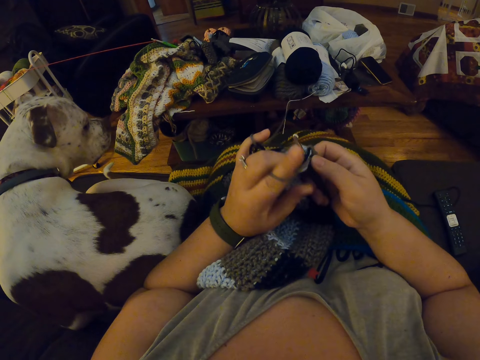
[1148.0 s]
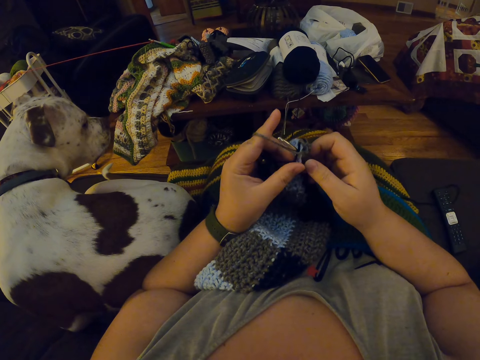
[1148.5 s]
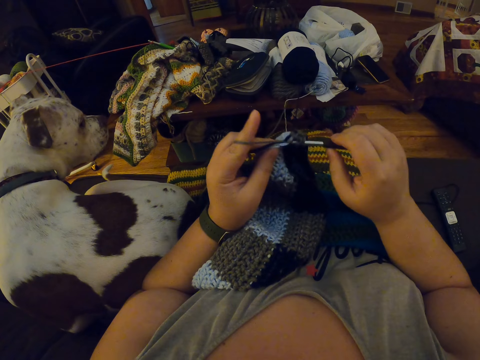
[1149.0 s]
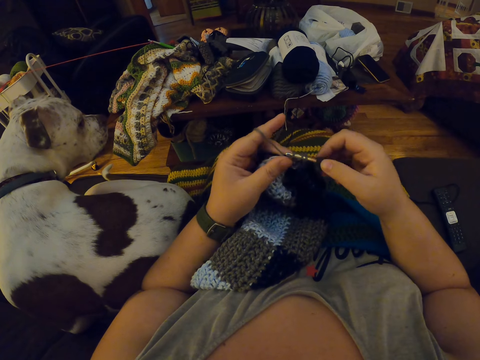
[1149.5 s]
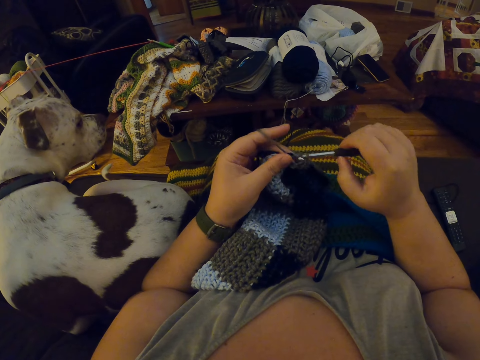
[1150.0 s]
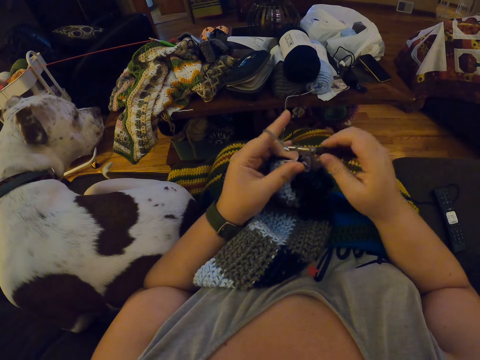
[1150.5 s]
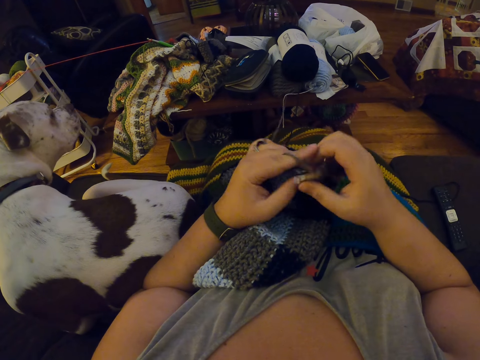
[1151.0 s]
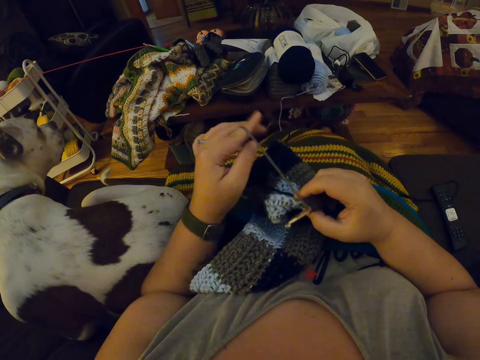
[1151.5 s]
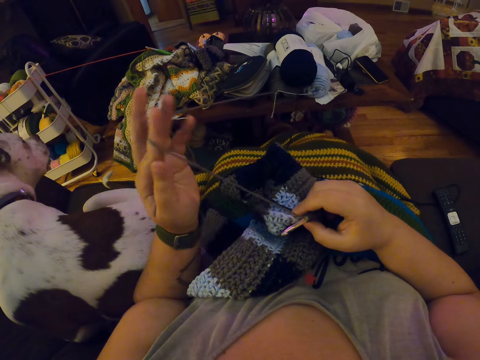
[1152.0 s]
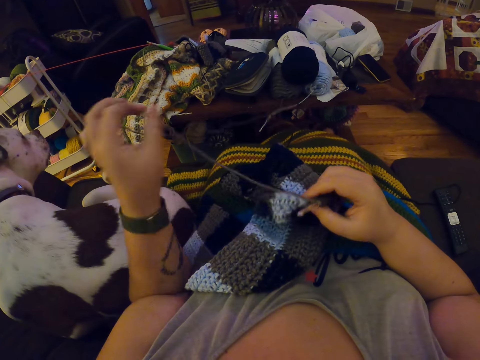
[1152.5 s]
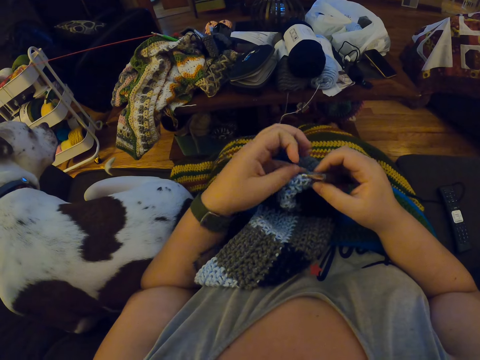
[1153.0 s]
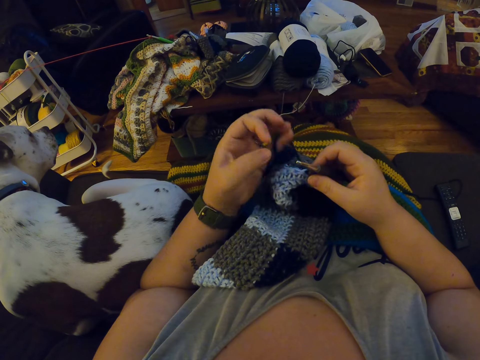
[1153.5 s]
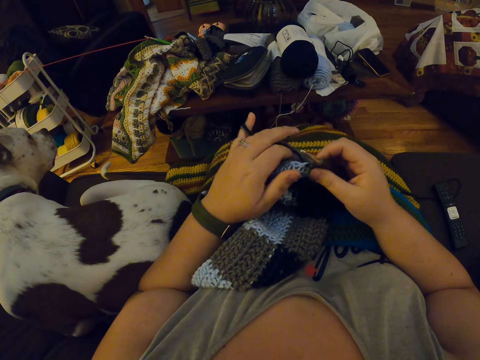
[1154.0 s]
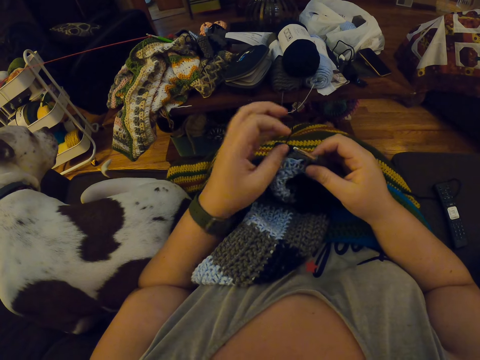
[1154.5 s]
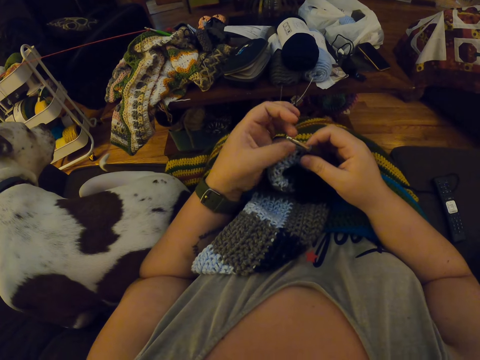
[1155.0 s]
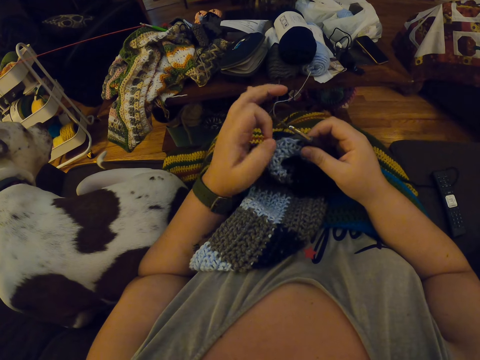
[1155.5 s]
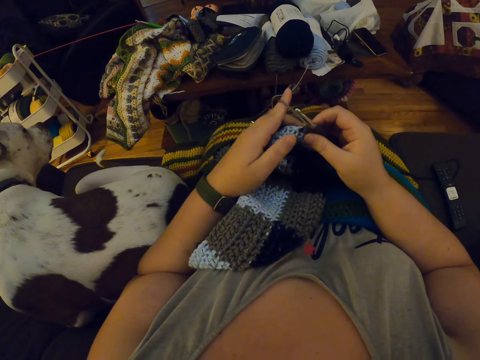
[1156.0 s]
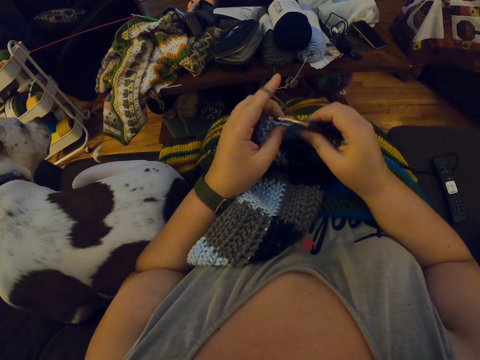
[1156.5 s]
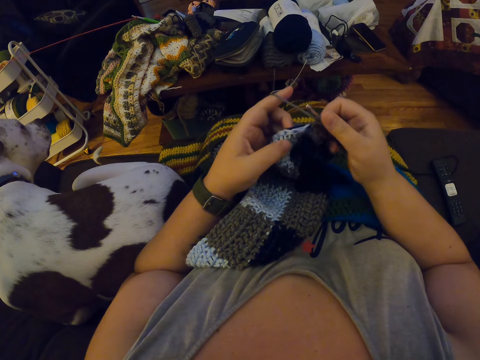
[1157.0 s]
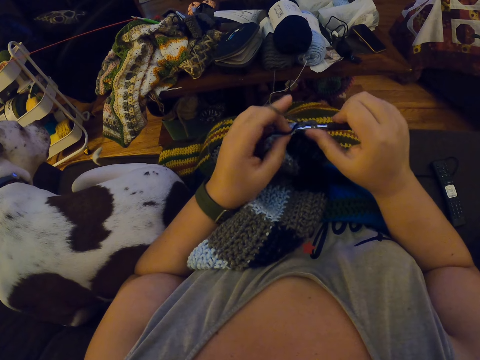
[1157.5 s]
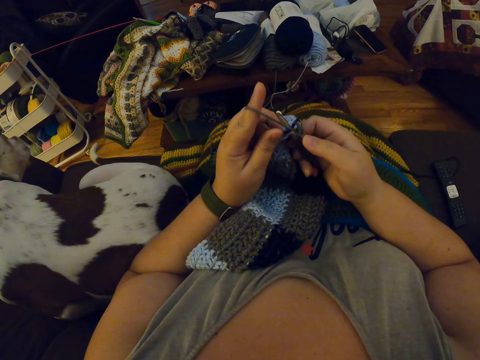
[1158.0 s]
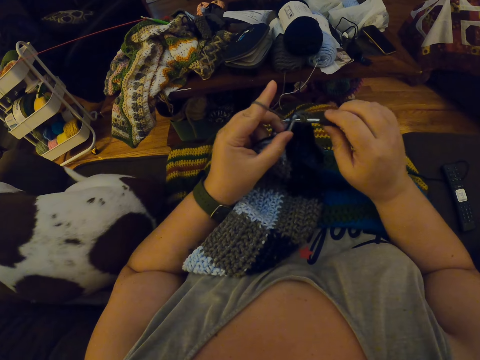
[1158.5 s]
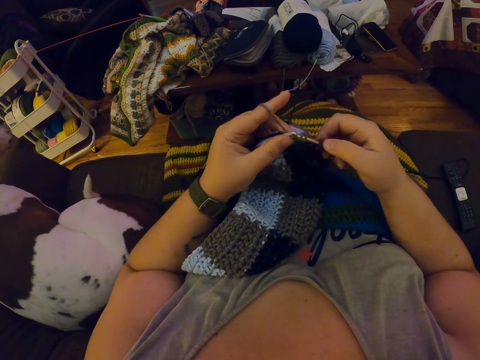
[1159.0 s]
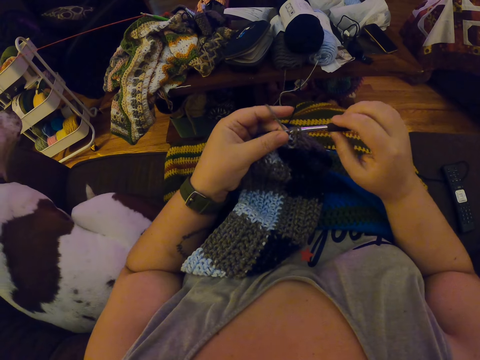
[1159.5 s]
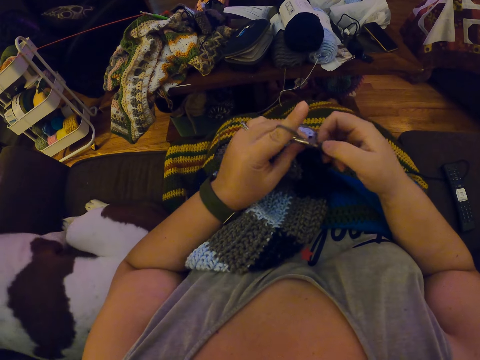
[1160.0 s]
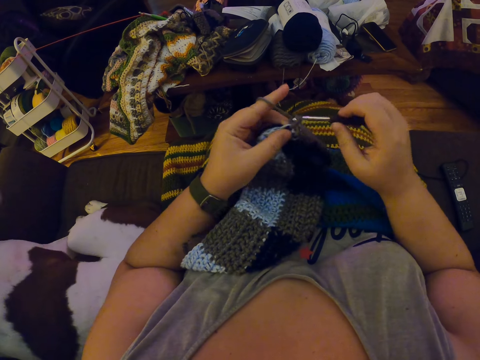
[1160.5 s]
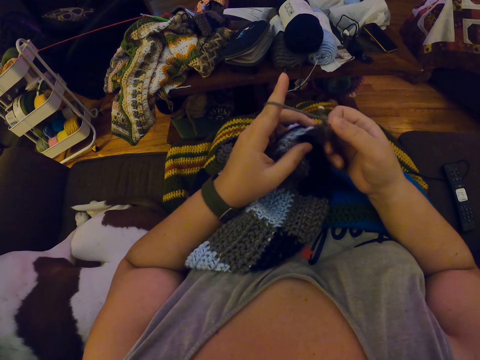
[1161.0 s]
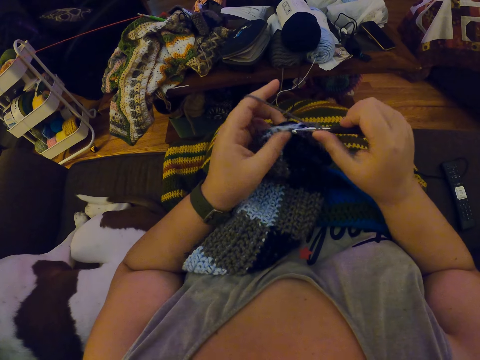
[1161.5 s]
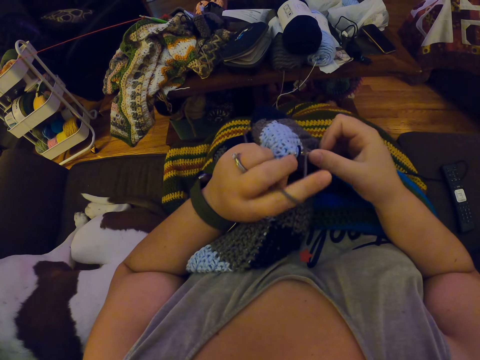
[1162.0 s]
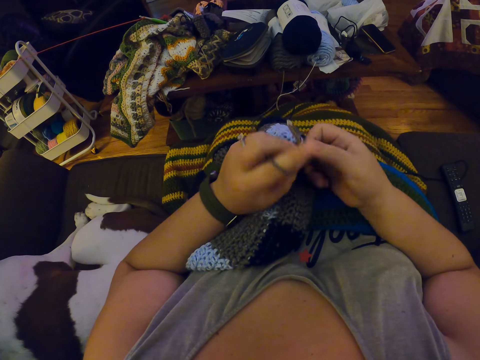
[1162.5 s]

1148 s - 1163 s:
The camera wearer pulls the thread. She adjusts the yarn with her left hand. She rolls the thread on a finger. She crochets the fabric with the yarn.

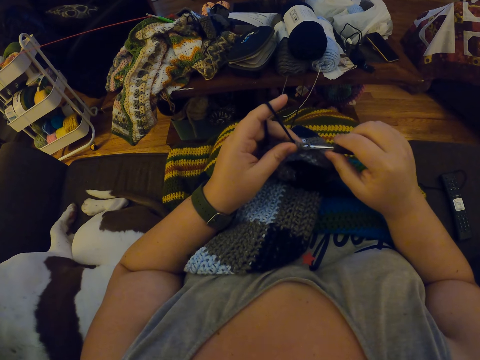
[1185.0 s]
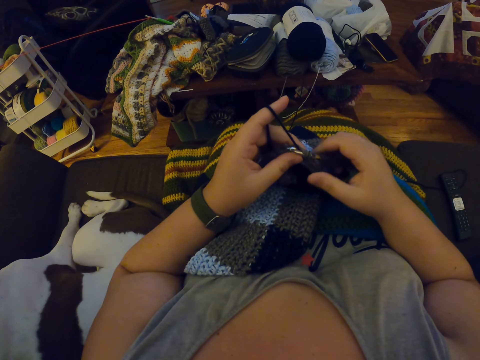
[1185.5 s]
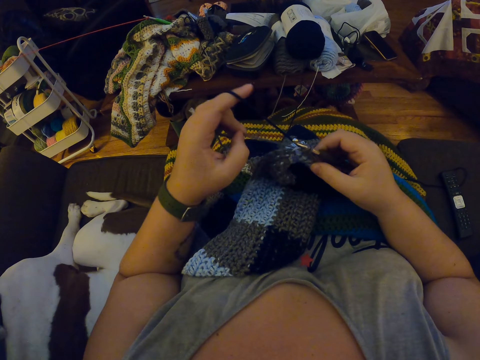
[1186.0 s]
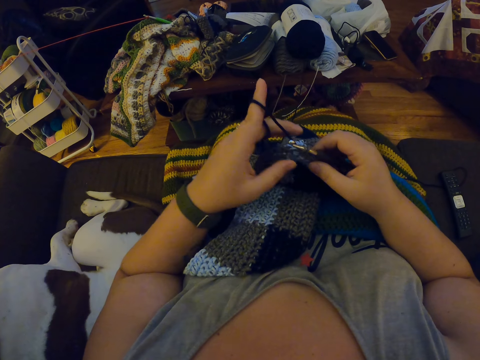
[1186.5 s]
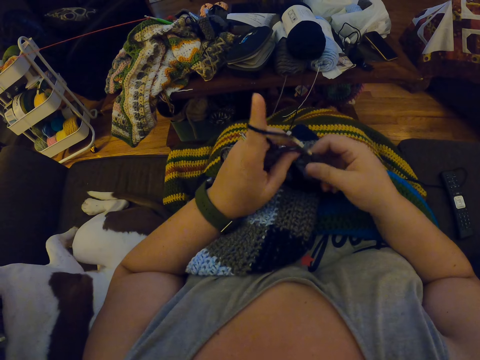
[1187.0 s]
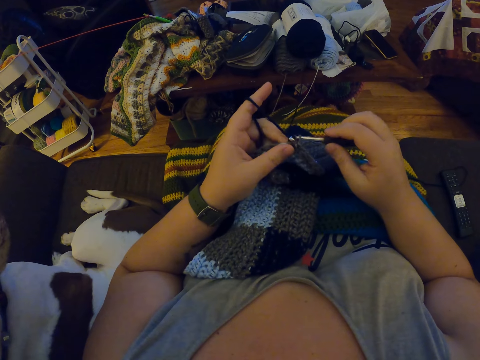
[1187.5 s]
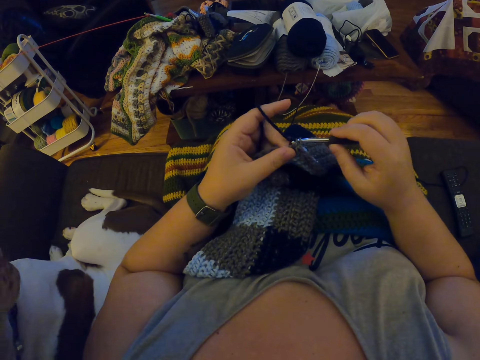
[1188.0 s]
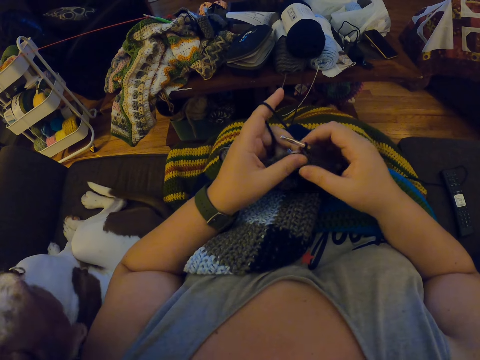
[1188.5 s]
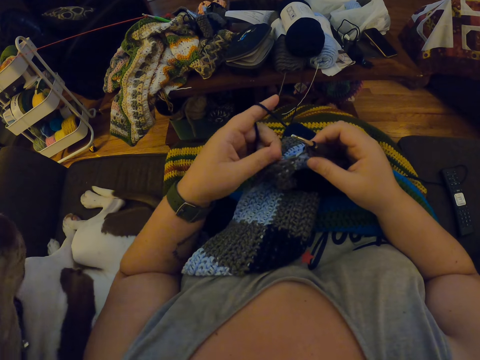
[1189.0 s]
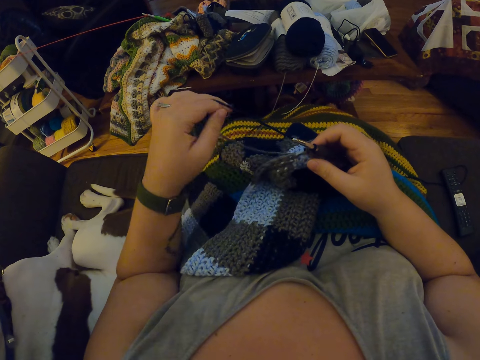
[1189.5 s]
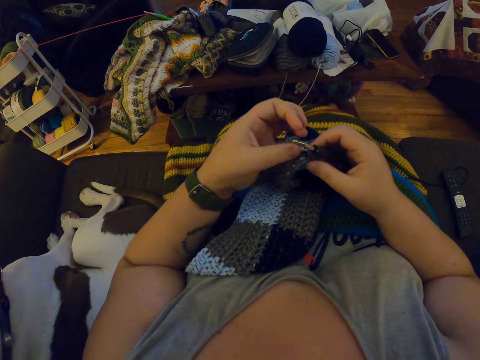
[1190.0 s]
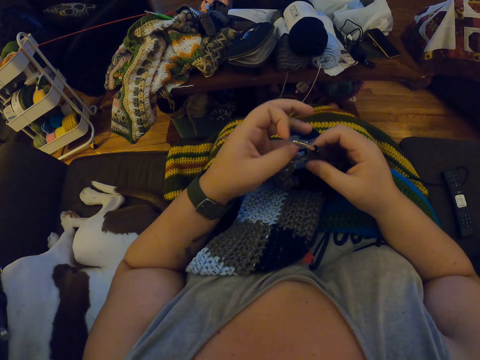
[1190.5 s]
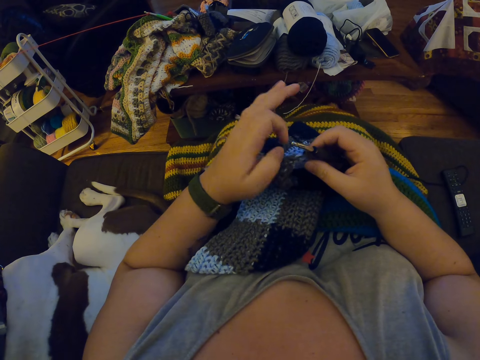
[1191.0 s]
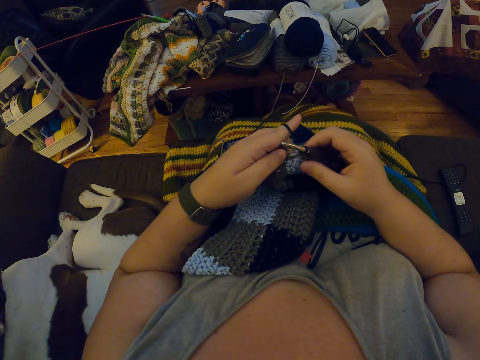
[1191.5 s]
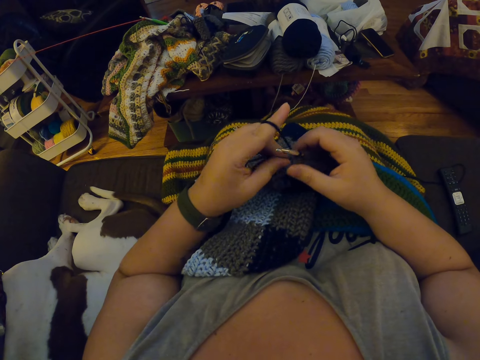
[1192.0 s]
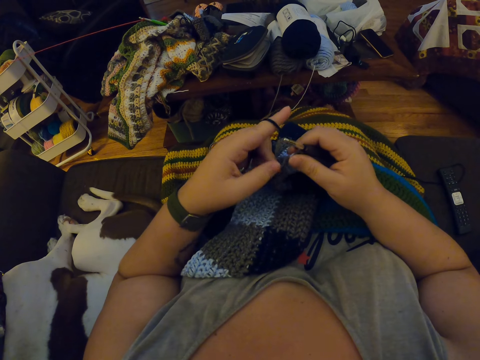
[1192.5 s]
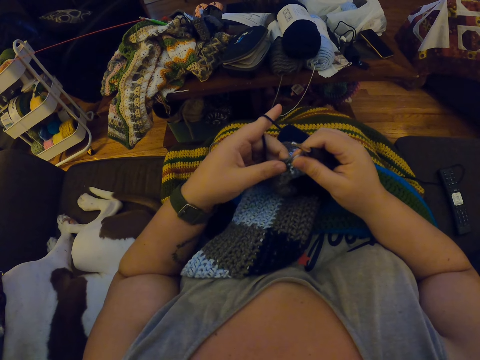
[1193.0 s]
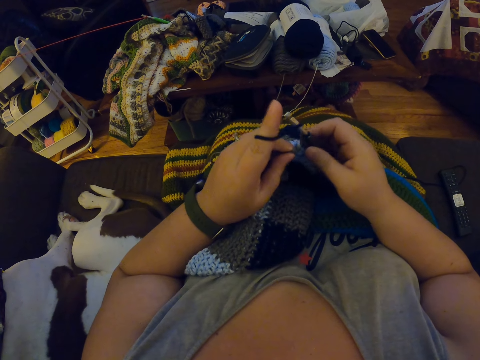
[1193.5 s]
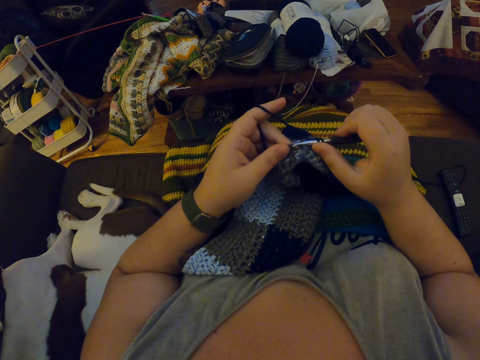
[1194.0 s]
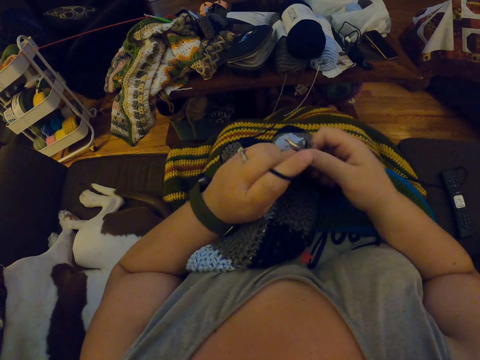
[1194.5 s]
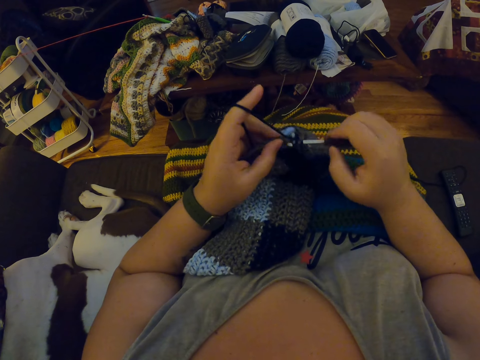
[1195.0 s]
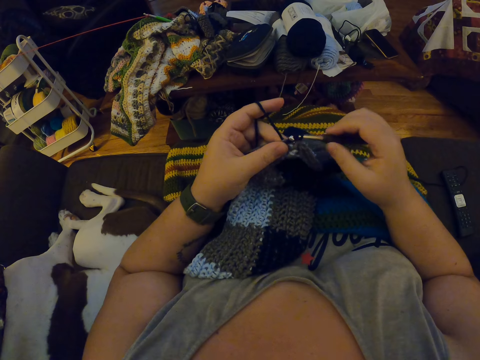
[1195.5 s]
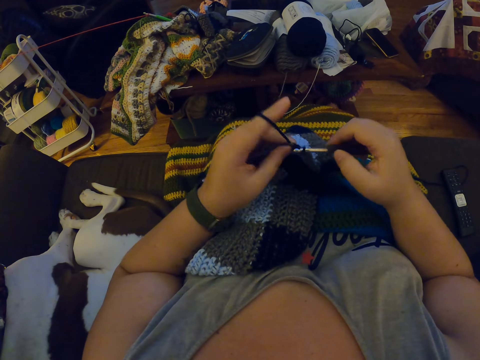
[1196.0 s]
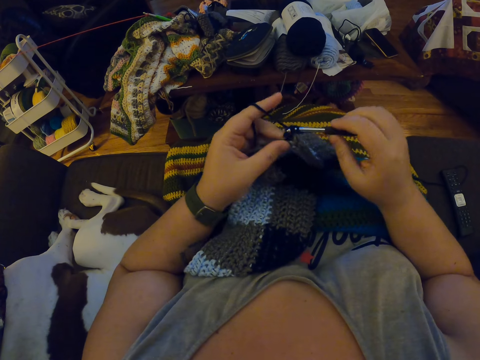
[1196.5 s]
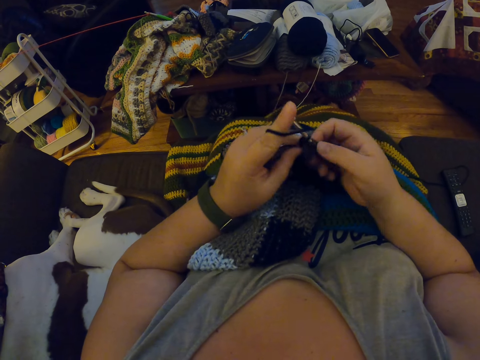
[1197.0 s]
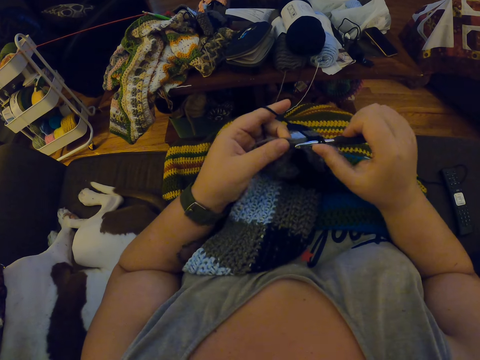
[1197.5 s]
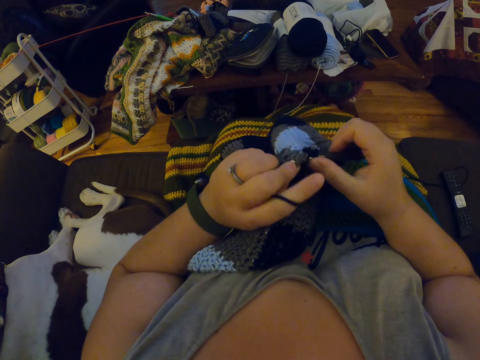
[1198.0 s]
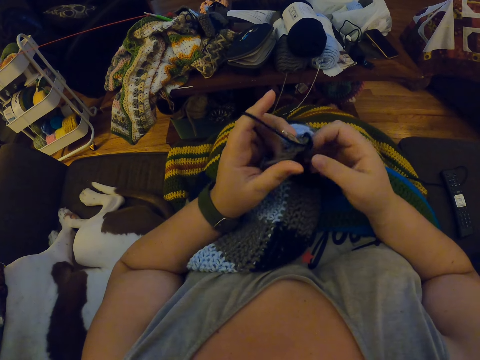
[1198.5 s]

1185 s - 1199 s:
The camera wearer pulls the thread. She crochets with the yarn. She adjusts the yarn with her left hand. She rolls the thread on a finger. She crochets the fabric with the yarn.
